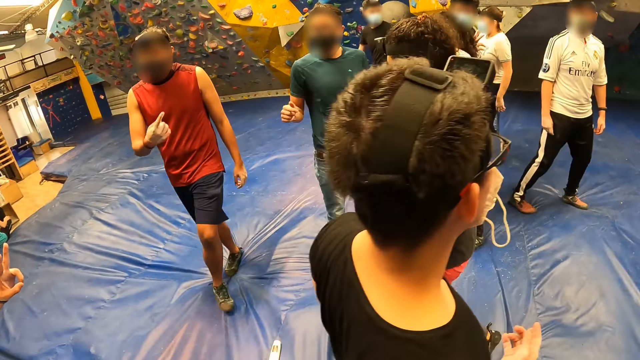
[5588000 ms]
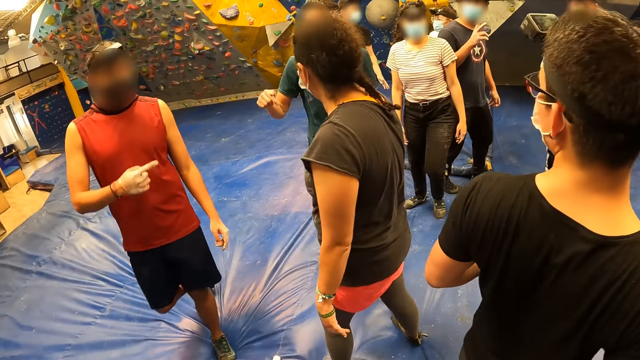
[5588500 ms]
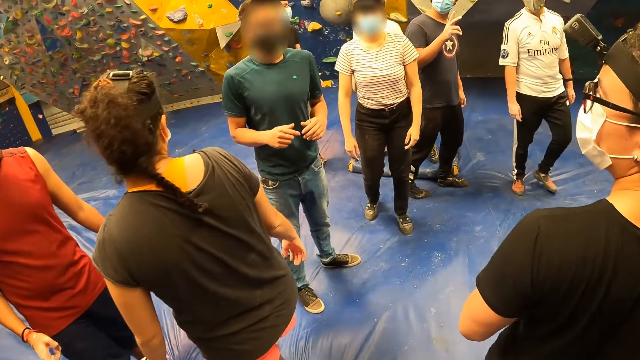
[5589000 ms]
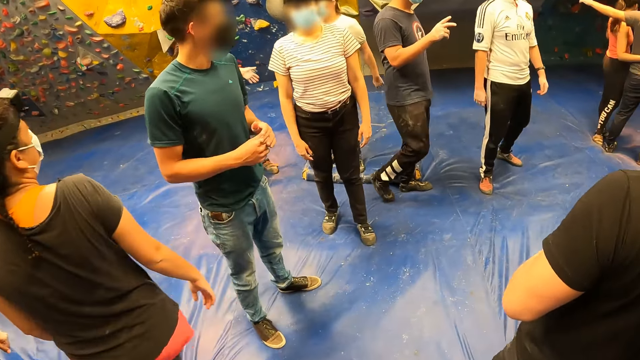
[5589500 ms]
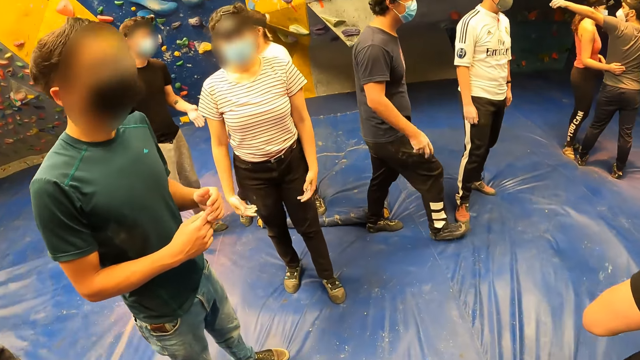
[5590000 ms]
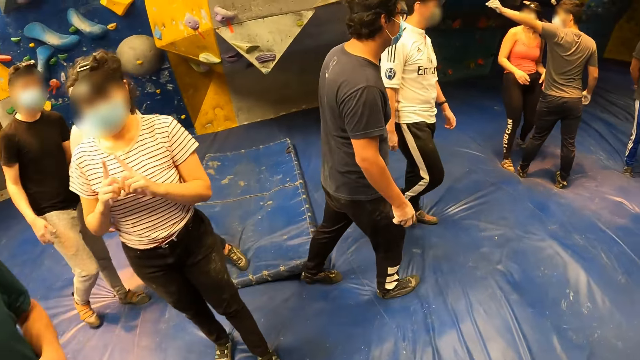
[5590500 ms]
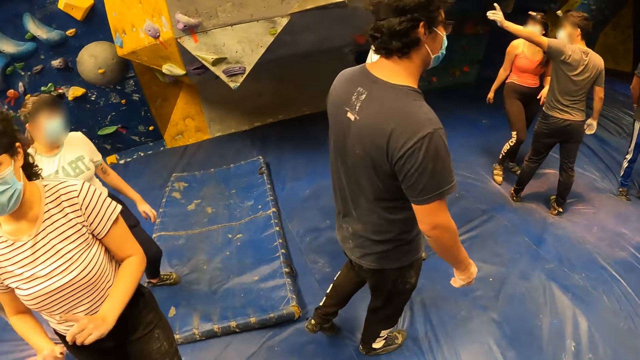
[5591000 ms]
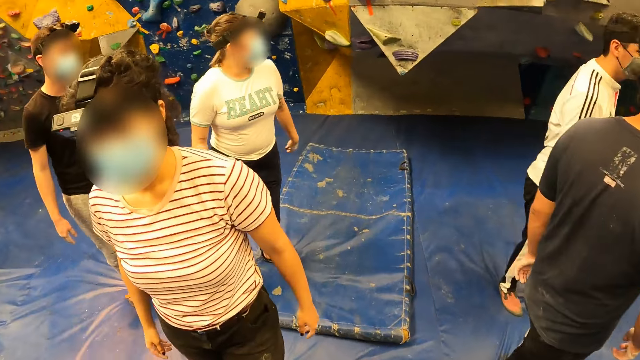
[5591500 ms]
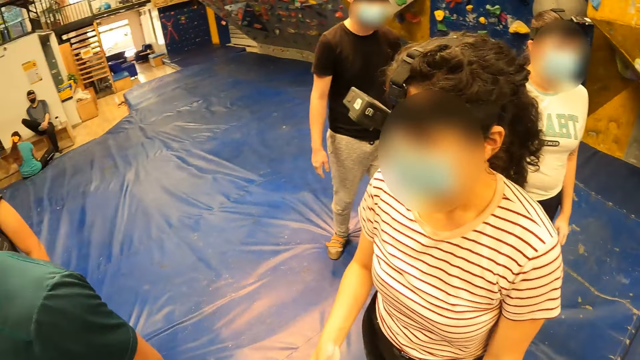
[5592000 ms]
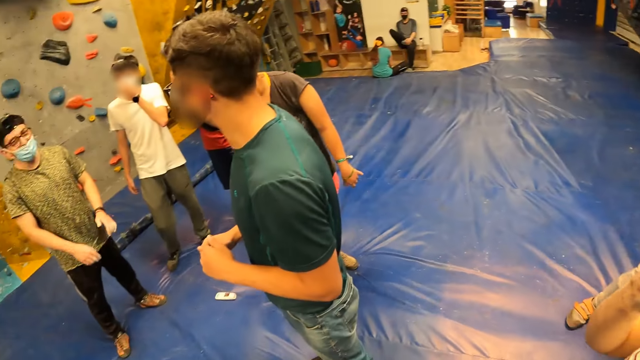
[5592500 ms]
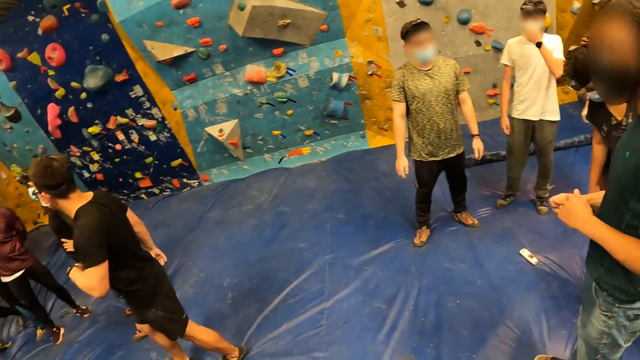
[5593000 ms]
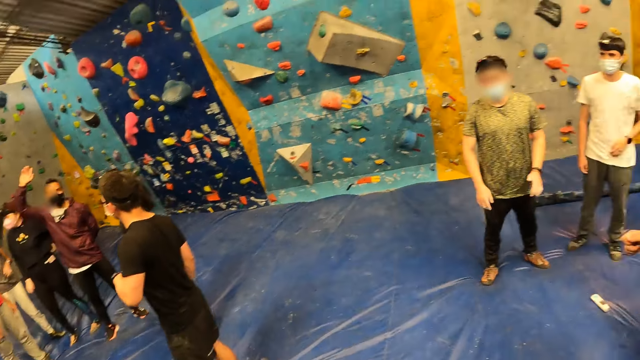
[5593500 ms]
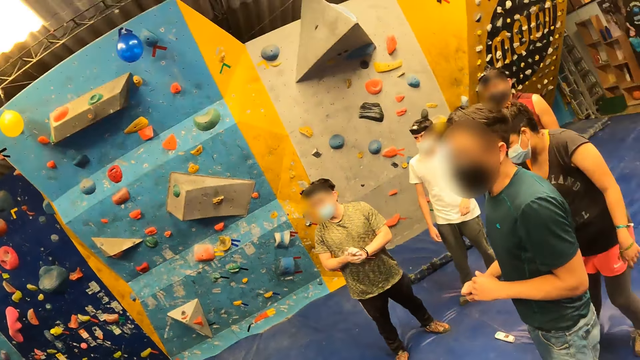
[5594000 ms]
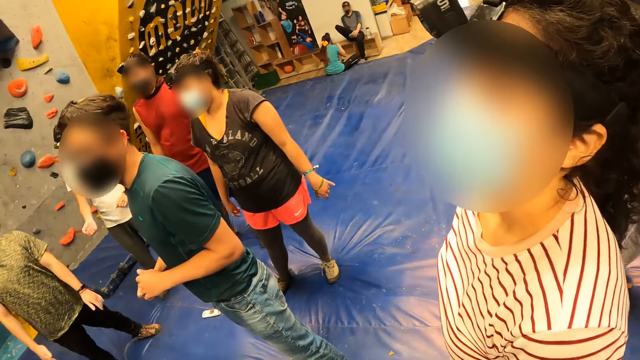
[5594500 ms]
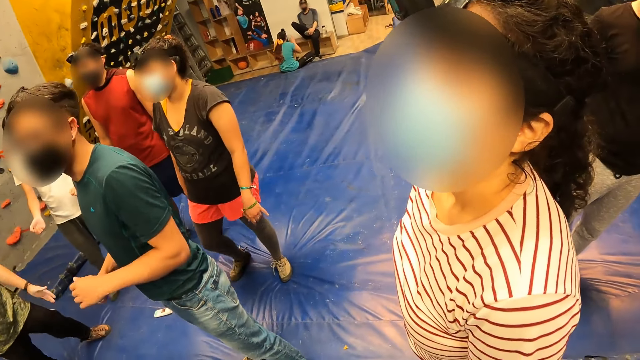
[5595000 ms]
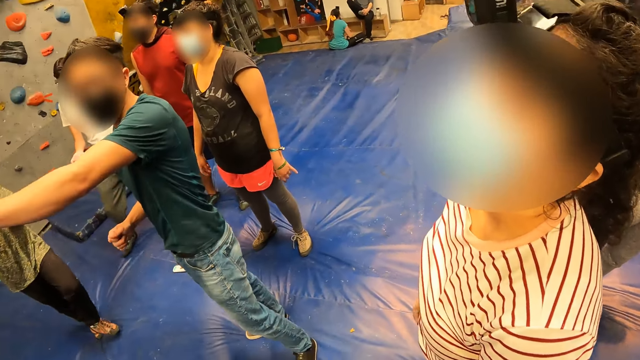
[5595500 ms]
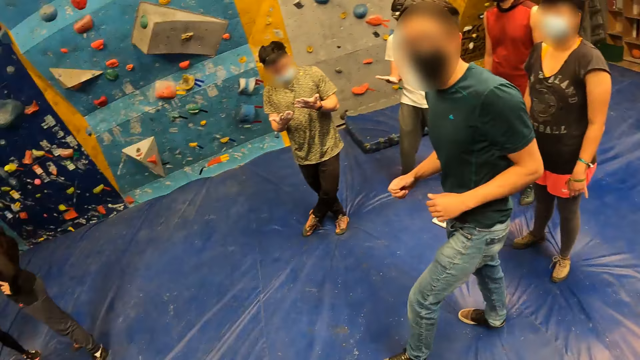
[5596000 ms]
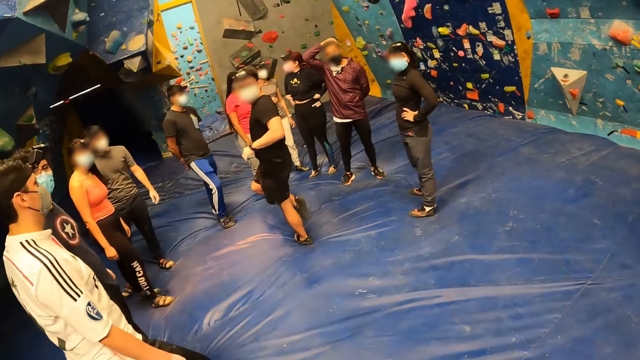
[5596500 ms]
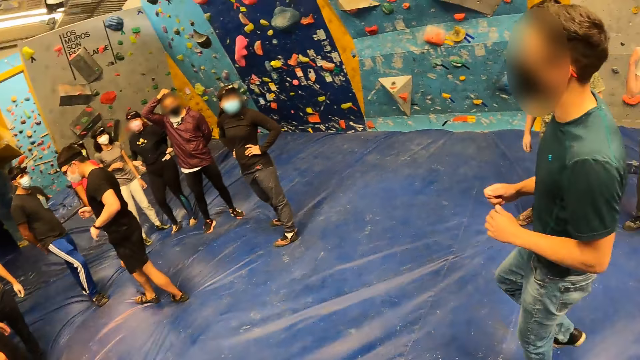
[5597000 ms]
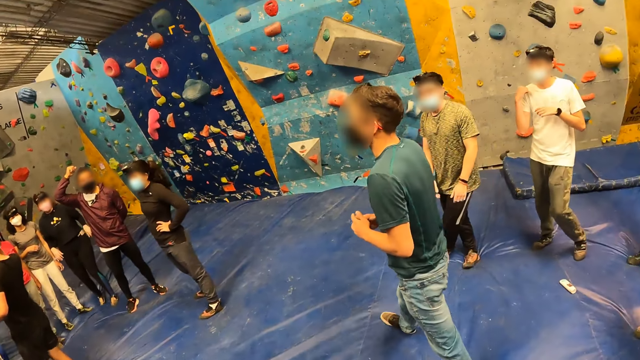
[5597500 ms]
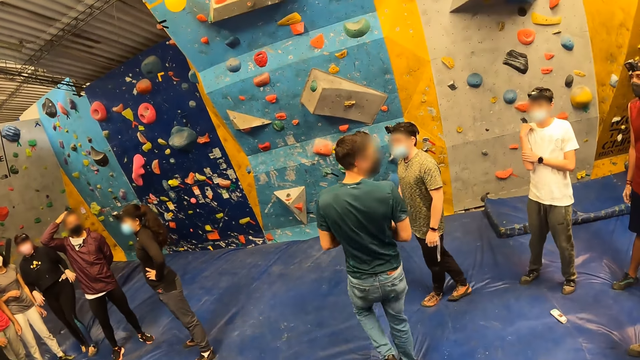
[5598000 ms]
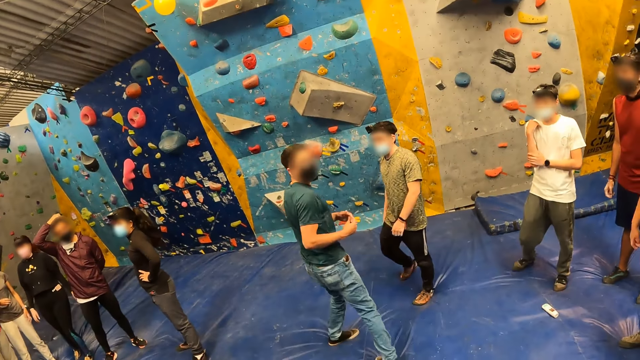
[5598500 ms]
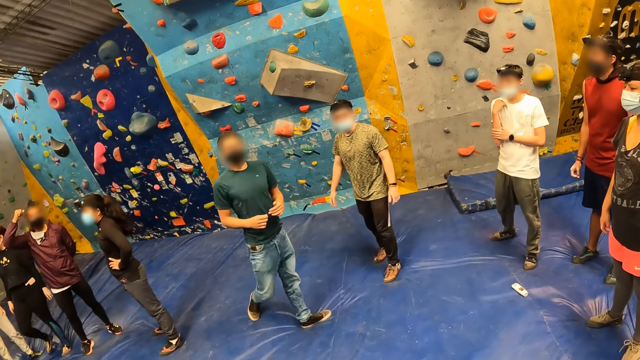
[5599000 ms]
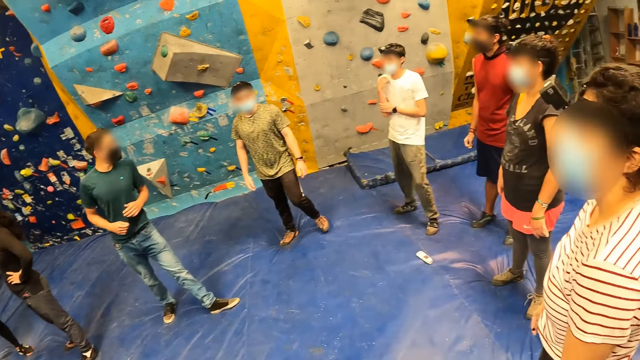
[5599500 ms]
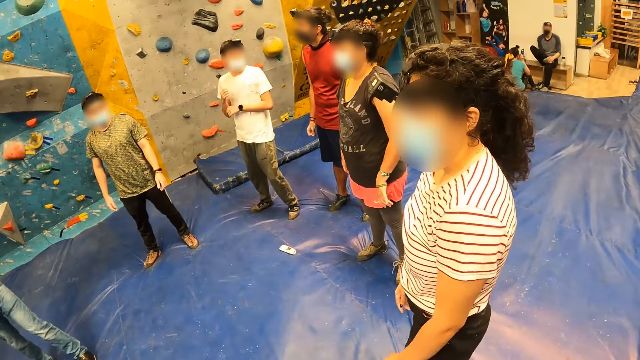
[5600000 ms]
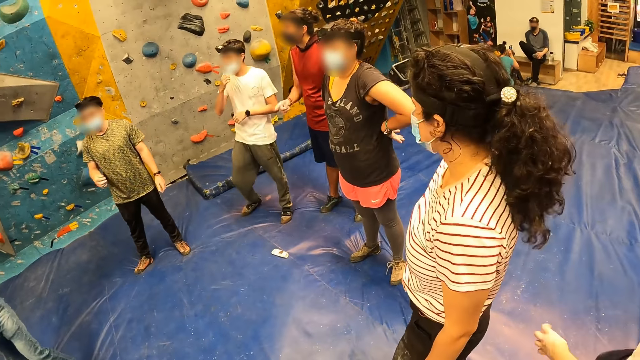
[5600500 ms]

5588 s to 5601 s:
The camera wearer talks to a person. They look around.

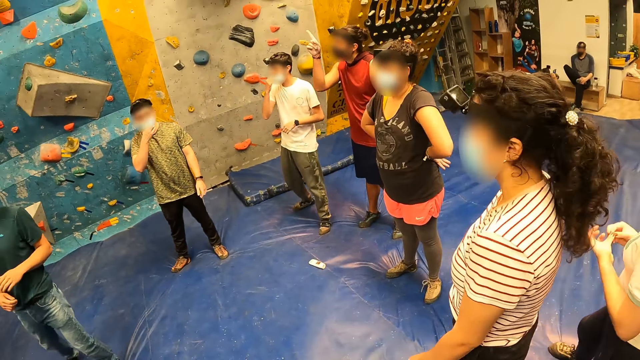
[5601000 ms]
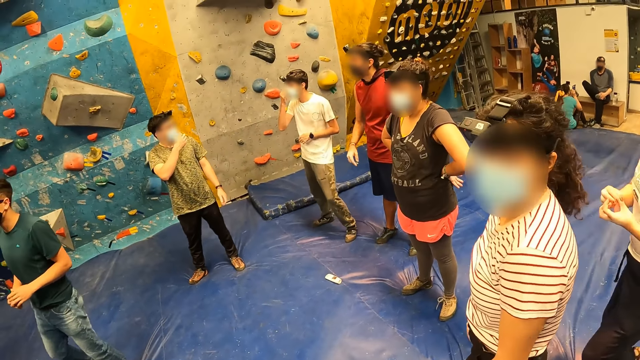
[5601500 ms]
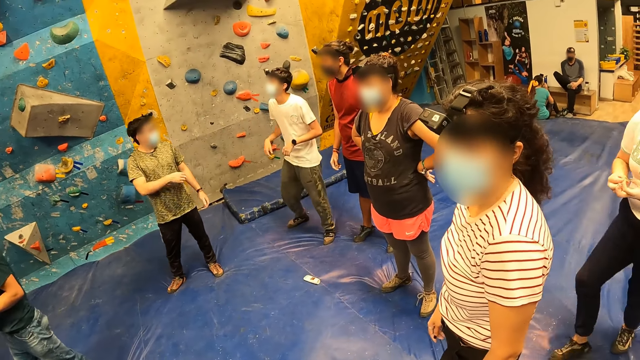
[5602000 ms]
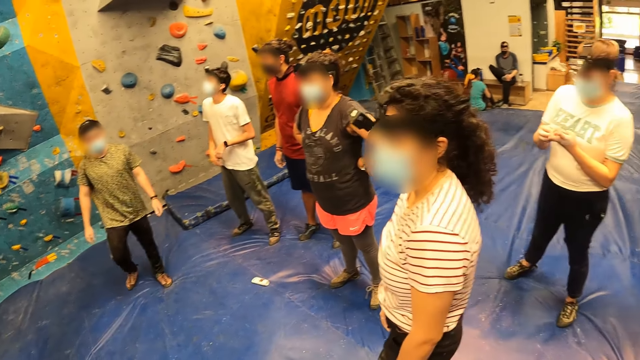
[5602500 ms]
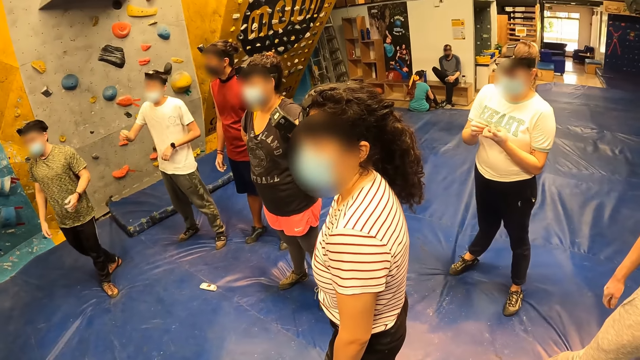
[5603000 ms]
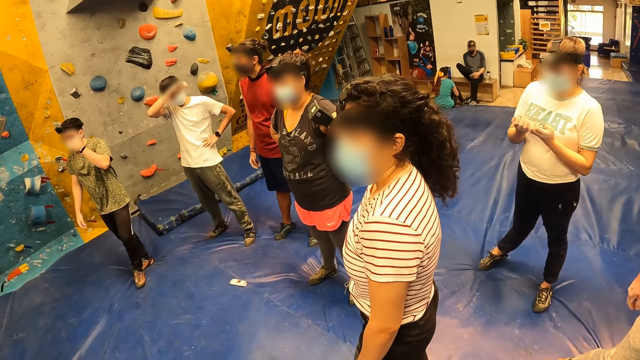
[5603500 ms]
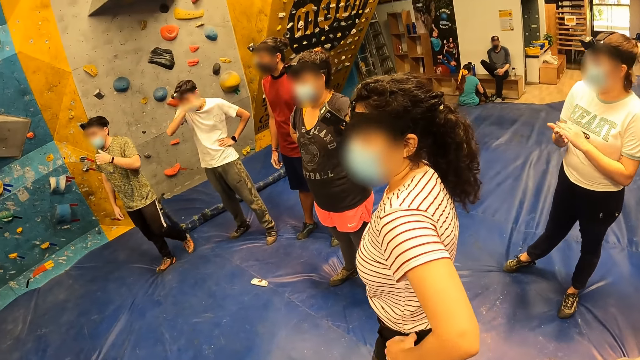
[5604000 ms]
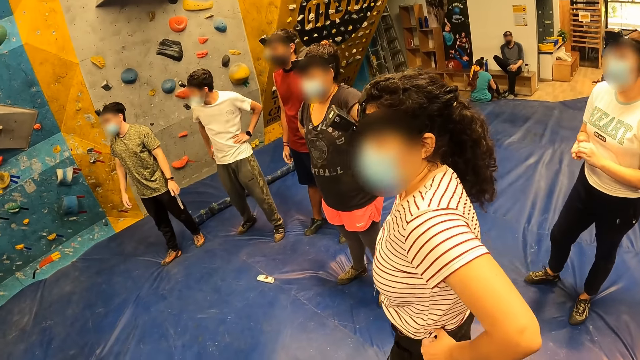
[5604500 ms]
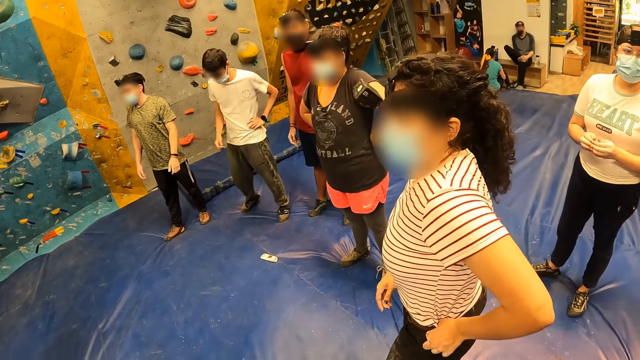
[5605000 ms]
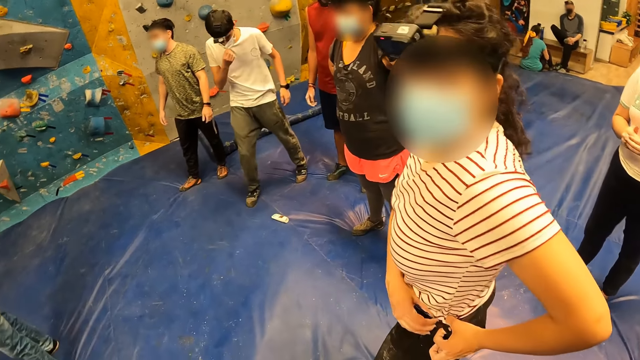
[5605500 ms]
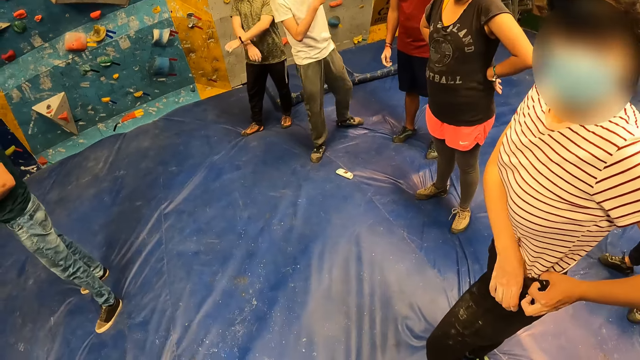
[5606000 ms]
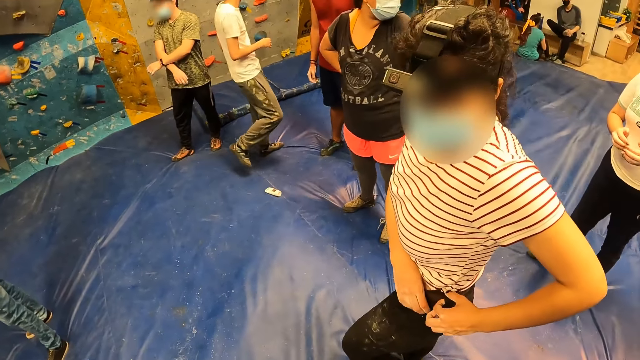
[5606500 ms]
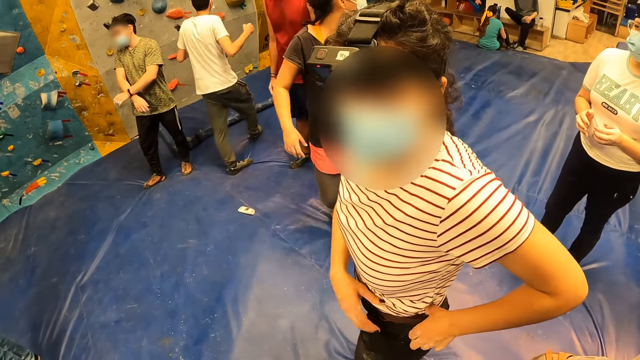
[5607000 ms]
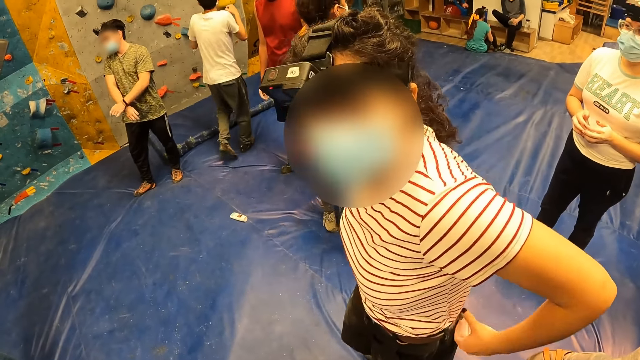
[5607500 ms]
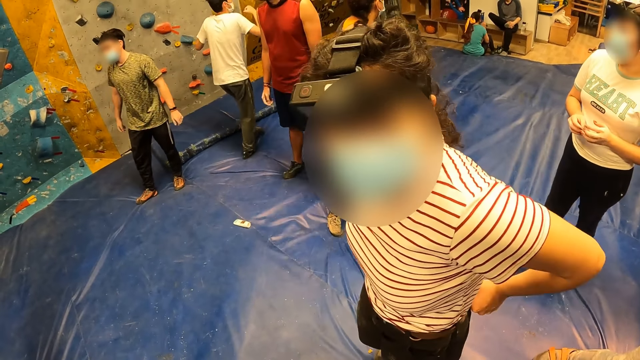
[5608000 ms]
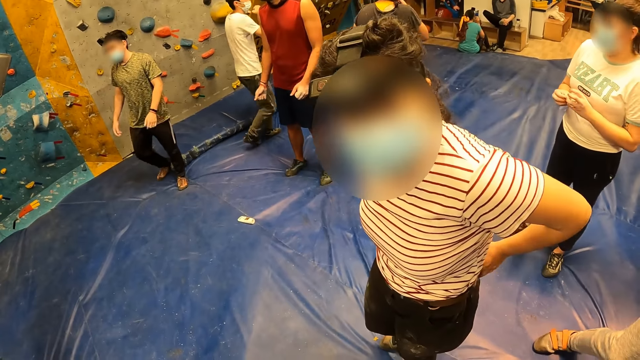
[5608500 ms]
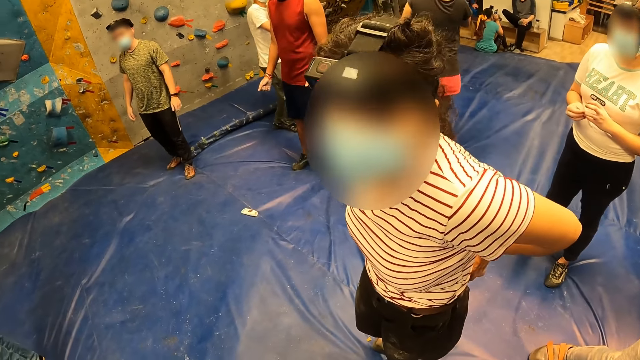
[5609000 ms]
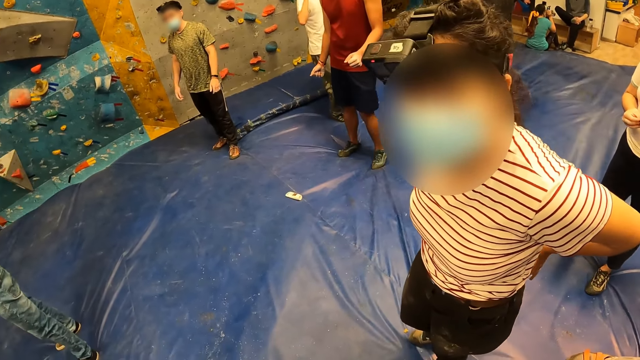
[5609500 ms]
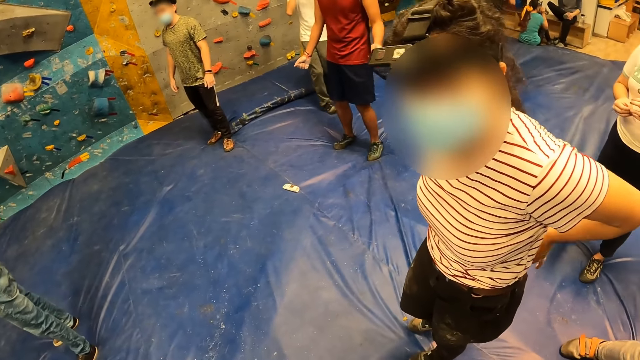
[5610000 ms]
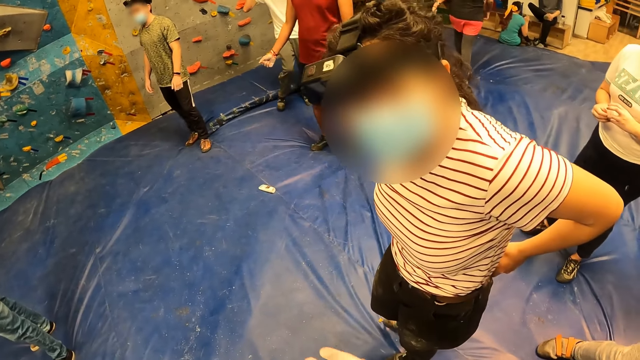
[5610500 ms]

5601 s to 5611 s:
The camera wearer talks to a person.
